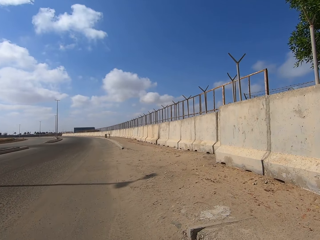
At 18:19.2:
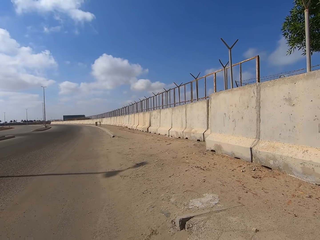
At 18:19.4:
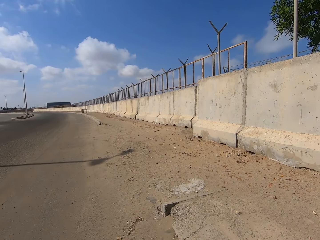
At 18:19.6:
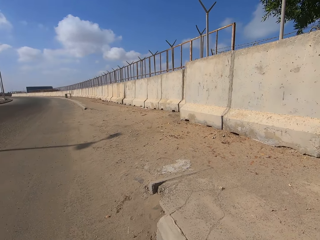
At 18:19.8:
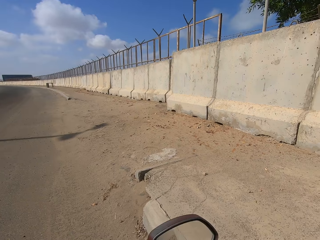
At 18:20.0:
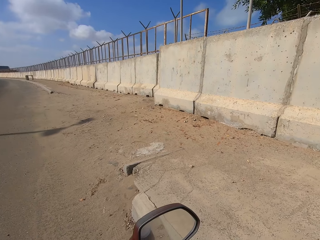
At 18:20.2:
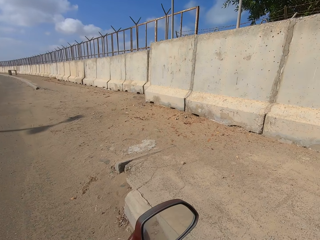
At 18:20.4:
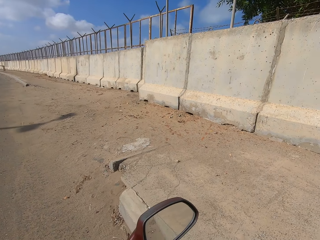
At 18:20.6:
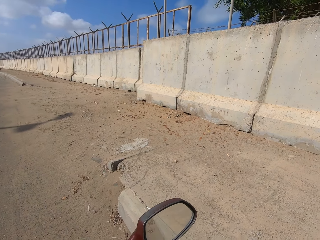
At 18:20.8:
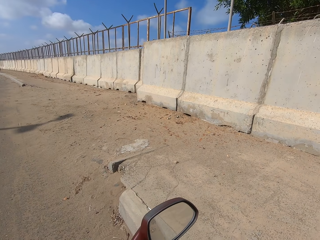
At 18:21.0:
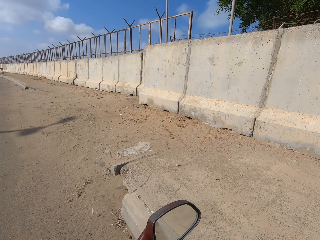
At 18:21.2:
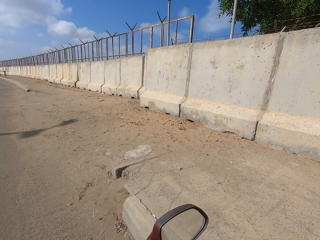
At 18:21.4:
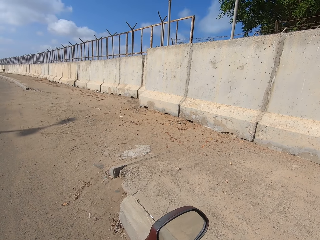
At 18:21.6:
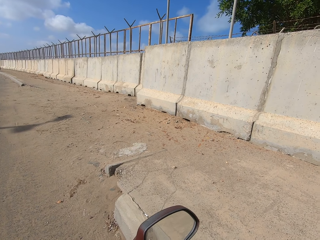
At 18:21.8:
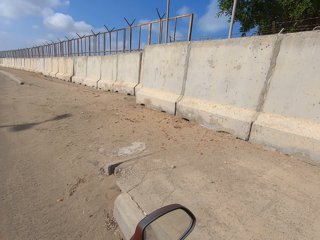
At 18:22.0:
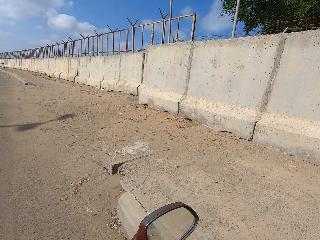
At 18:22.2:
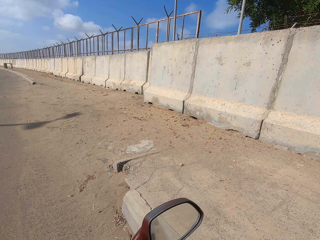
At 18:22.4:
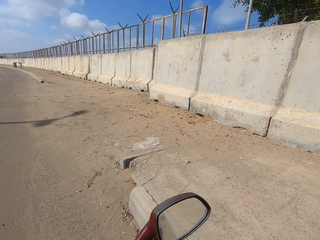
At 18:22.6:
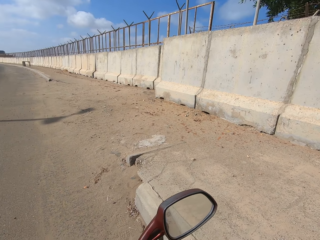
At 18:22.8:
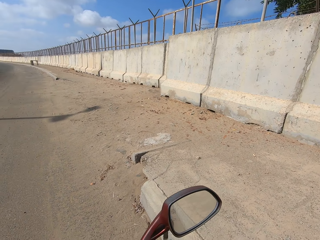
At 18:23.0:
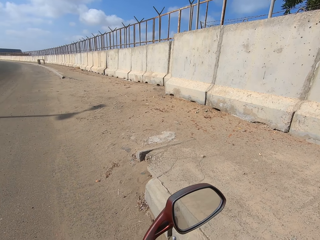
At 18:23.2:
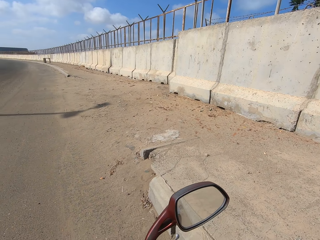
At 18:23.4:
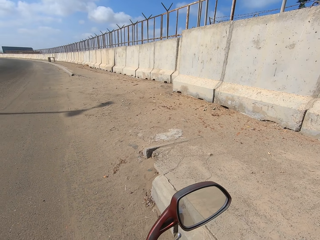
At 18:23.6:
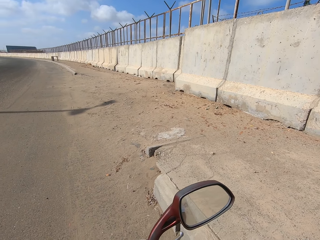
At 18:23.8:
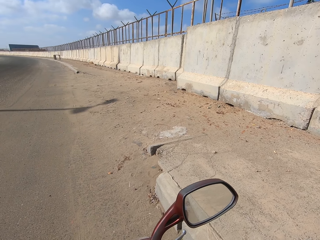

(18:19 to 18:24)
The camera wearer stops.

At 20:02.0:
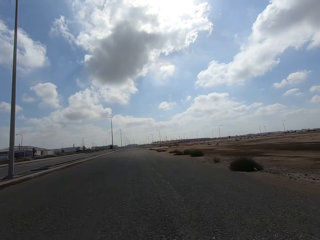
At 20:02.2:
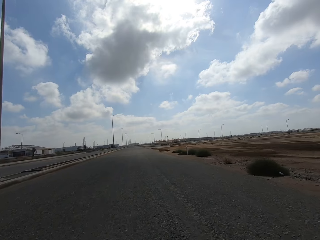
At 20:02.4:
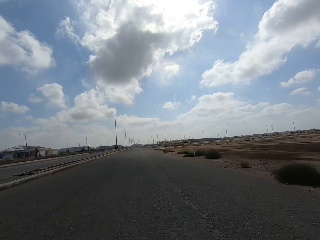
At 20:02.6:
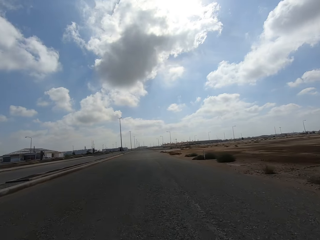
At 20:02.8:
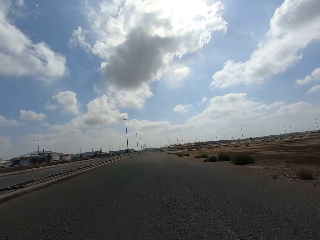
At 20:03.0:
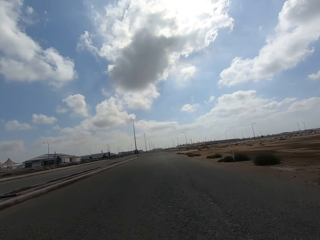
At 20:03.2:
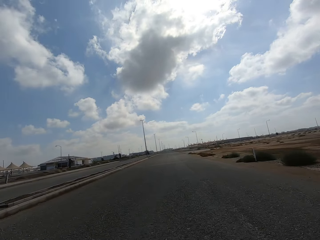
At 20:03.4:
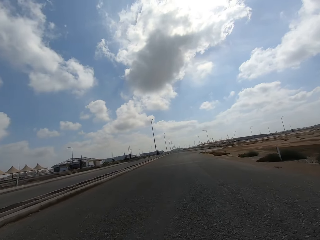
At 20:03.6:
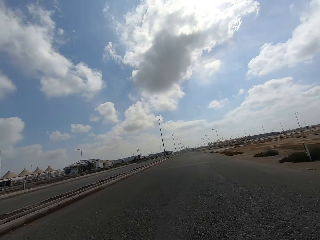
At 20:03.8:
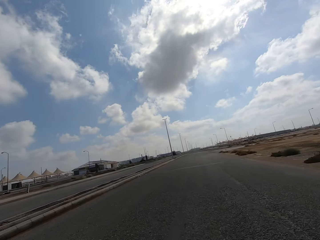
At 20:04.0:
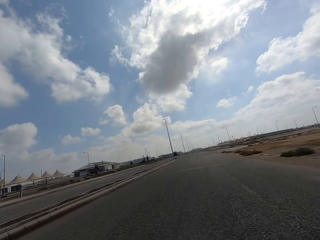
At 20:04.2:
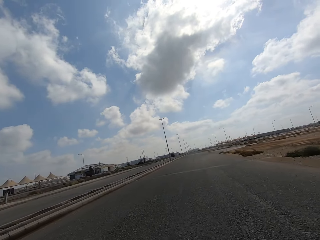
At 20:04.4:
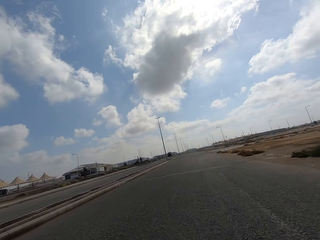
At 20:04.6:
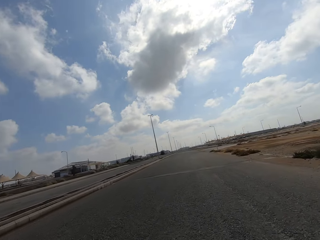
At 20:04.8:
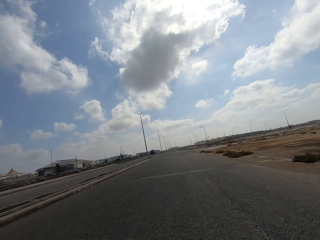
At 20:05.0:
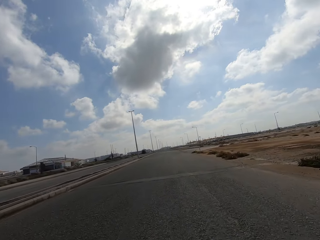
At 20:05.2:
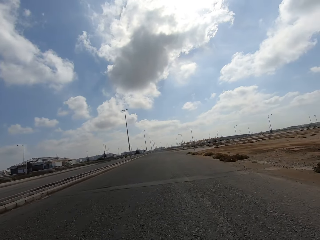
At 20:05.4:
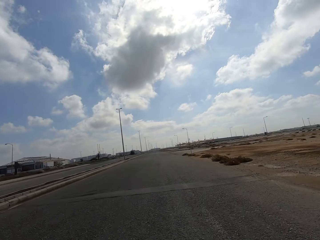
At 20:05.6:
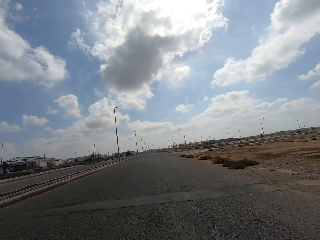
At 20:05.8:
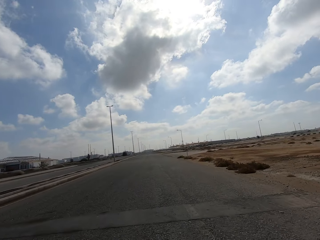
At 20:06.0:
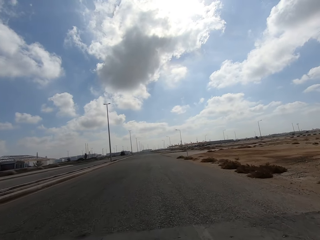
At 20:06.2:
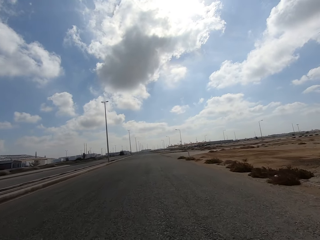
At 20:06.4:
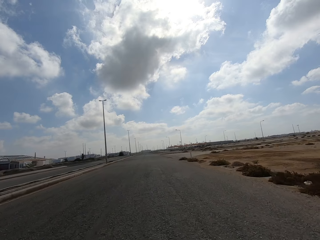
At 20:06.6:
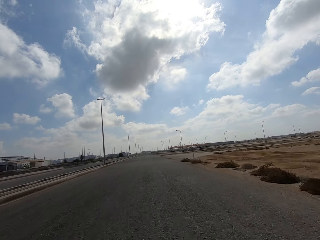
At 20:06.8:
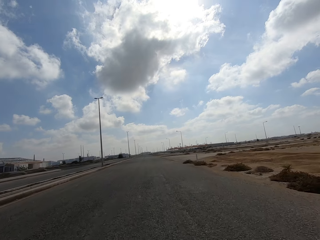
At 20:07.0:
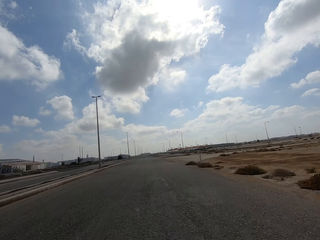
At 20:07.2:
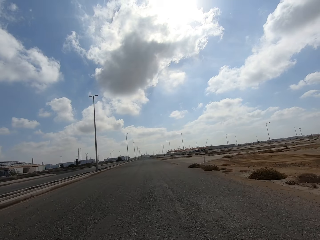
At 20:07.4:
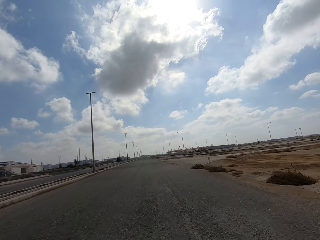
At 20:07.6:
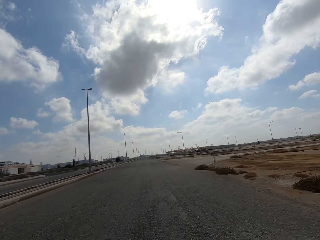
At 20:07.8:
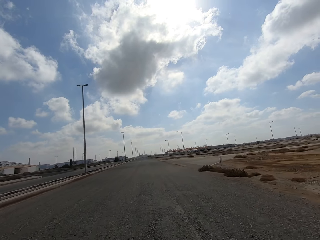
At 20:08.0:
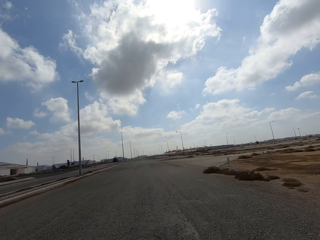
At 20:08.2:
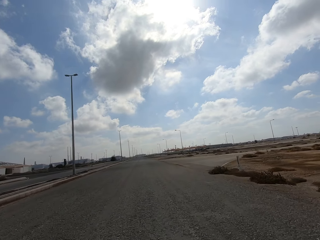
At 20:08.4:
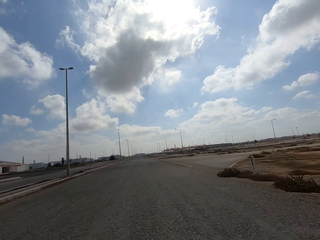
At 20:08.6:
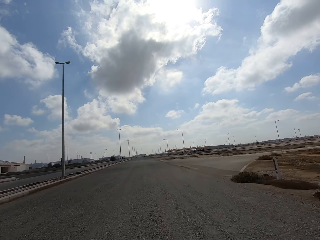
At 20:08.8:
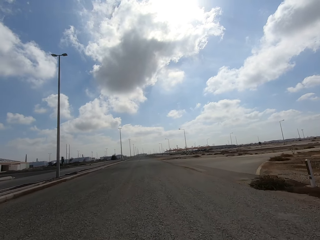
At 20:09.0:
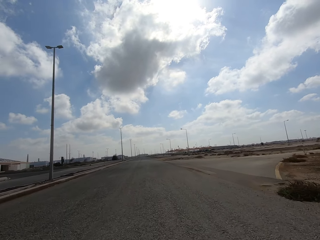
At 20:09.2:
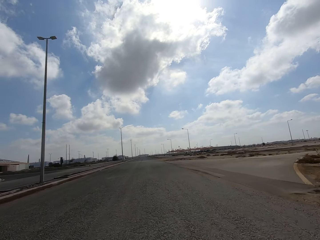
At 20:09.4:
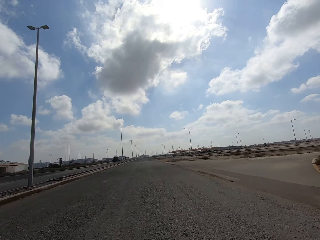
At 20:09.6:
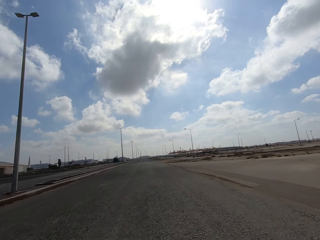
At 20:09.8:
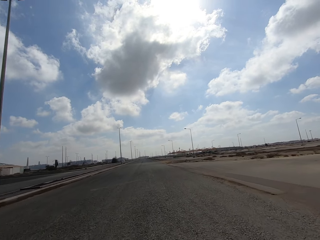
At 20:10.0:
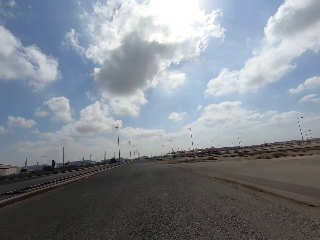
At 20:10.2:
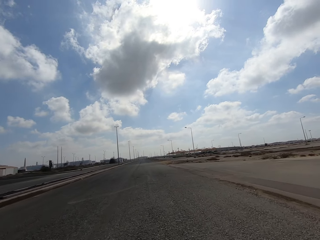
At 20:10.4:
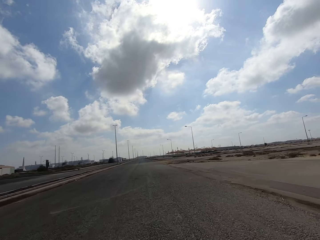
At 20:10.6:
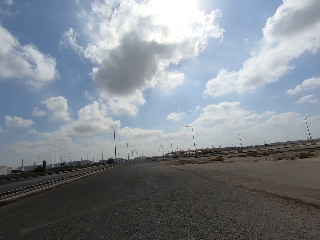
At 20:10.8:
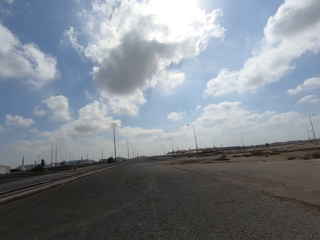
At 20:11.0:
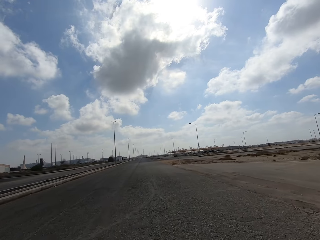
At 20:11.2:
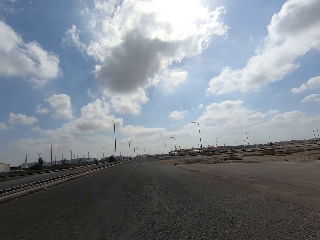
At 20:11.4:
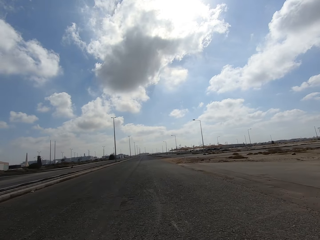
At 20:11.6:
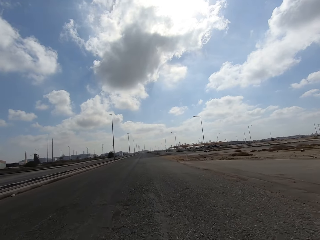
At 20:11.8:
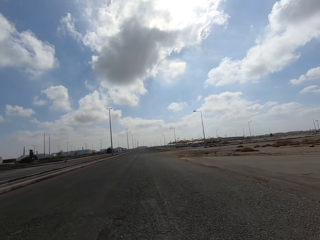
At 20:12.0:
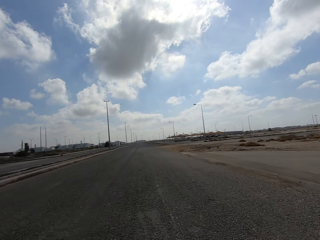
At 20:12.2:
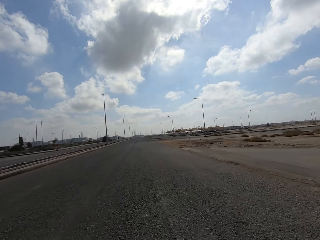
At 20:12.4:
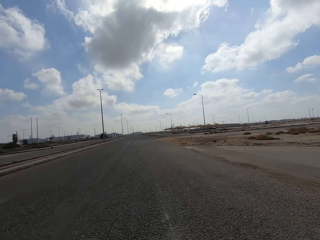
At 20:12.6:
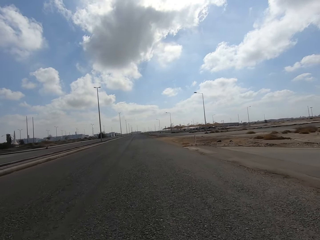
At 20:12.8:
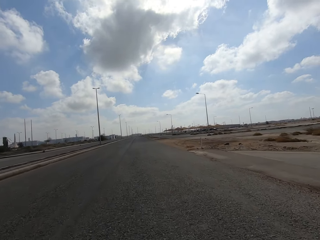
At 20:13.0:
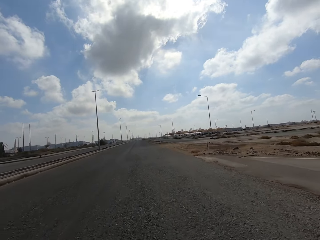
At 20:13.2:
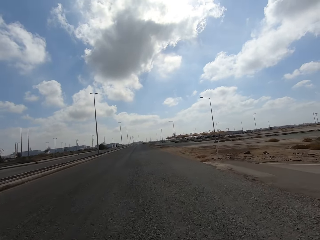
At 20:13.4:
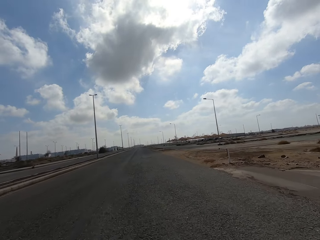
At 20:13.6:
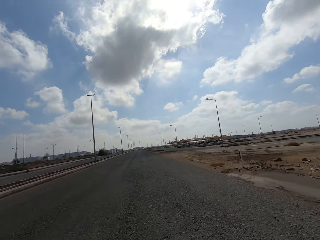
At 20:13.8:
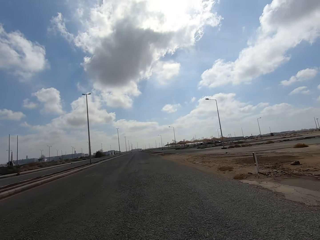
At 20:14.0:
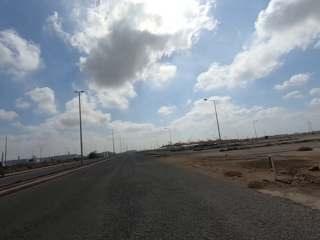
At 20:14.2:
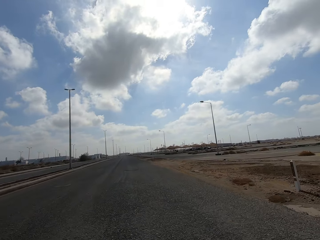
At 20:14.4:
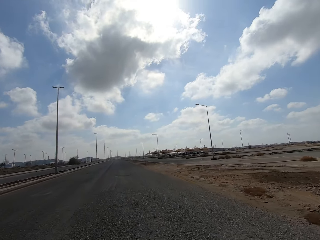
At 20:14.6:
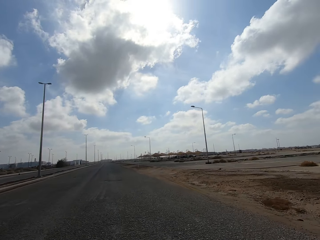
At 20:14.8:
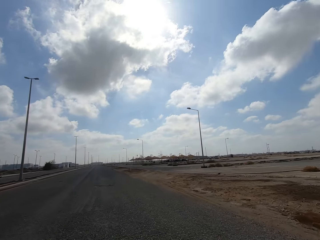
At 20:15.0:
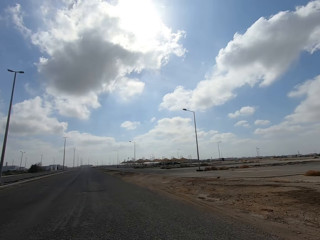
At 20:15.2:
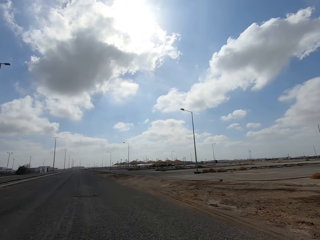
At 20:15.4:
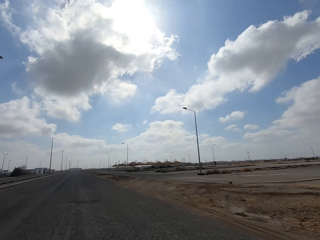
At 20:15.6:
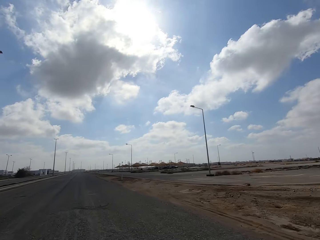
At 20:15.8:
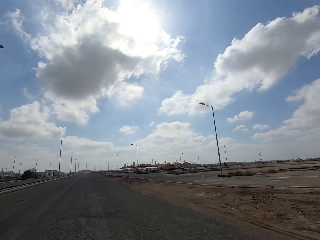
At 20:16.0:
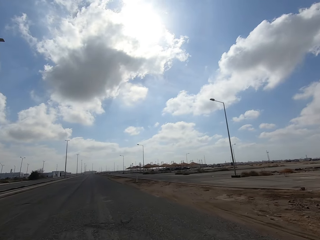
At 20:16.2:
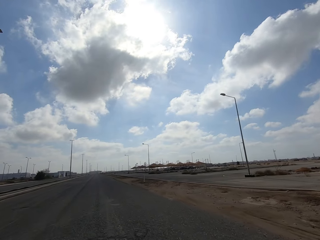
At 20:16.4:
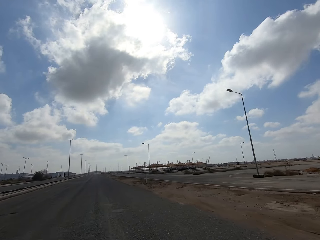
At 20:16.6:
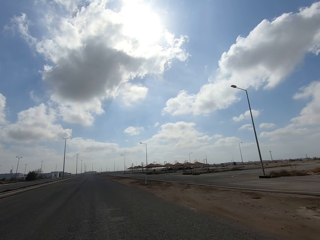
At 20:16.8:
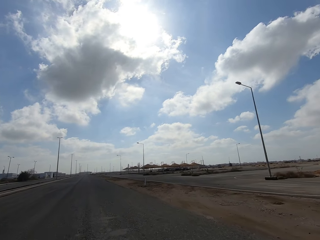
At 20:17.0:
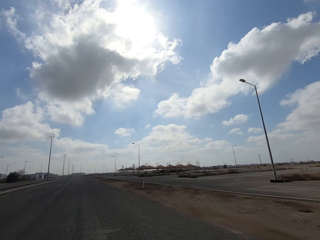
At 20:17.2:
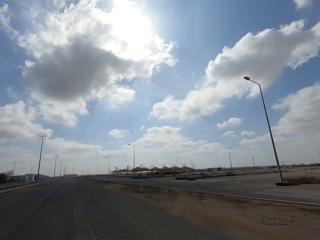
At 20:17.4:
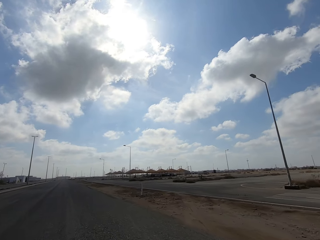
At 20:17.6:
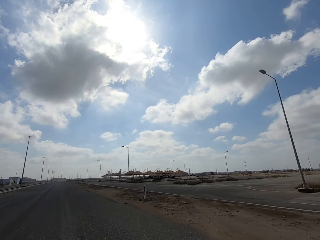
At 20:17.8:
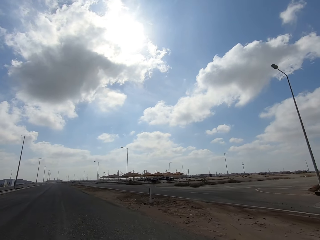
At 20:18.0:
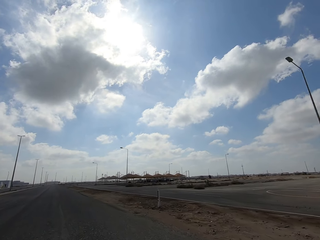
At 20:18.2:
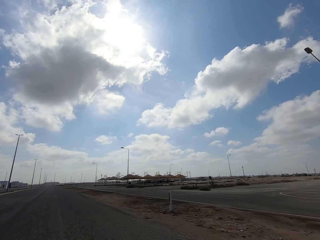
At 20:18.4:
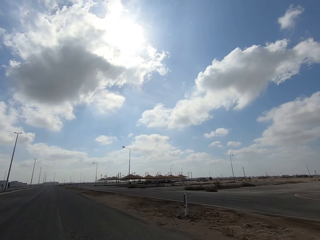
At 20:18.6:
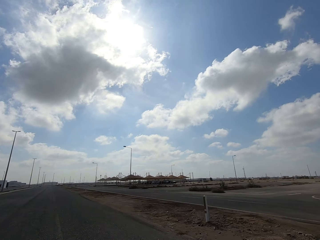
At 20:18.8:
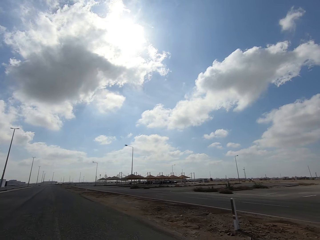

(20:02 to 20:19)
The camera wearer rides a motorbike. They look around.
